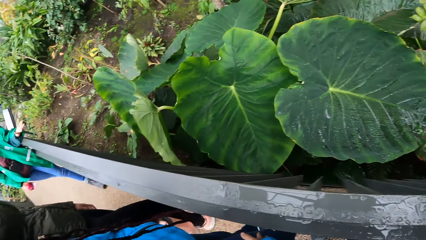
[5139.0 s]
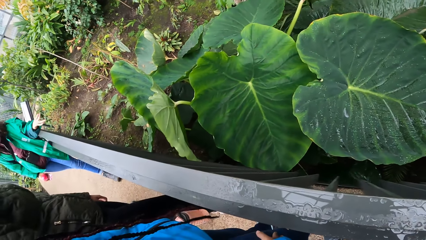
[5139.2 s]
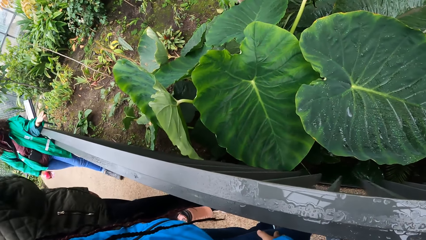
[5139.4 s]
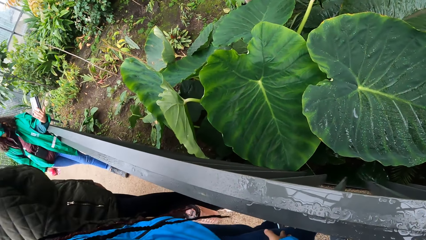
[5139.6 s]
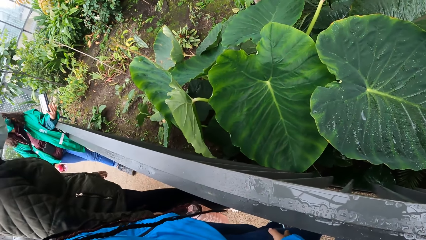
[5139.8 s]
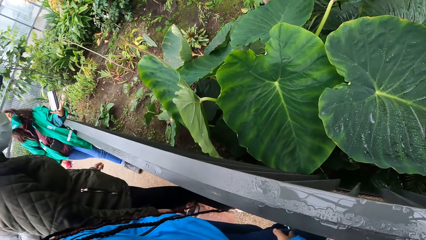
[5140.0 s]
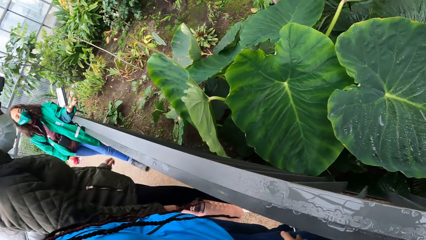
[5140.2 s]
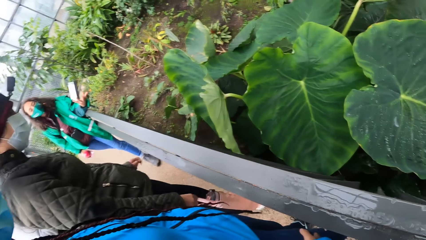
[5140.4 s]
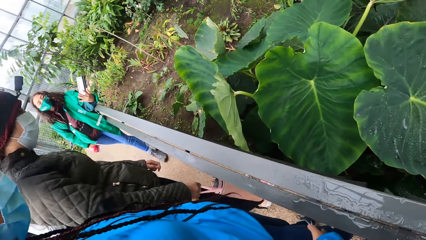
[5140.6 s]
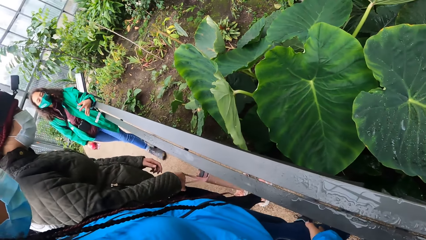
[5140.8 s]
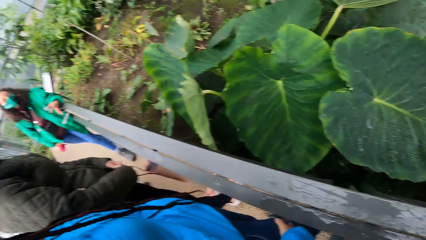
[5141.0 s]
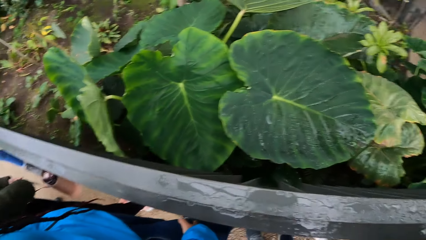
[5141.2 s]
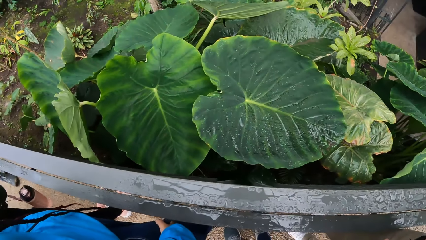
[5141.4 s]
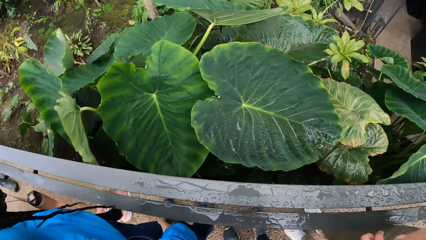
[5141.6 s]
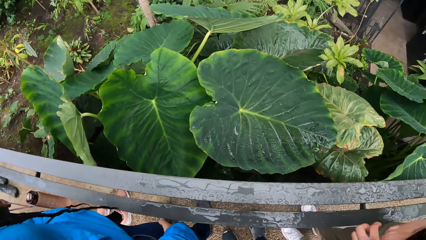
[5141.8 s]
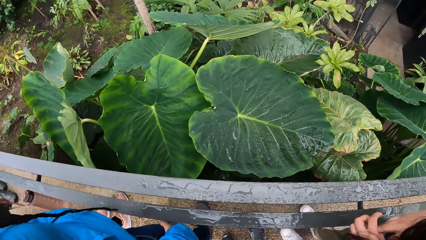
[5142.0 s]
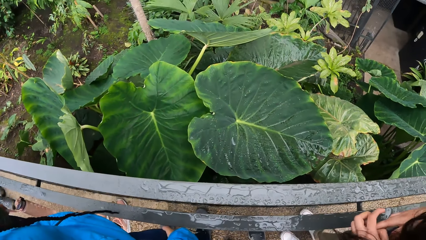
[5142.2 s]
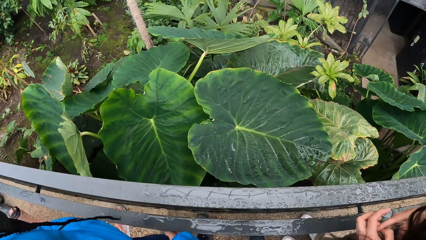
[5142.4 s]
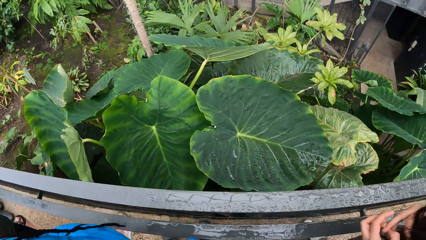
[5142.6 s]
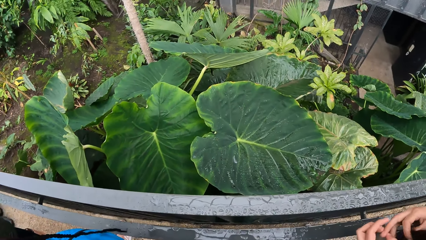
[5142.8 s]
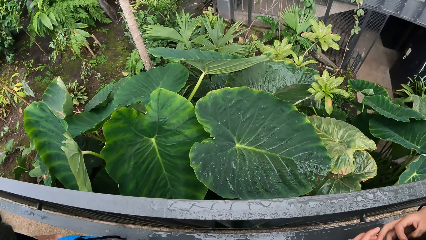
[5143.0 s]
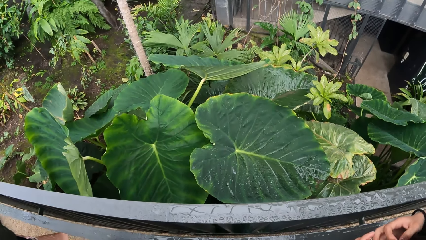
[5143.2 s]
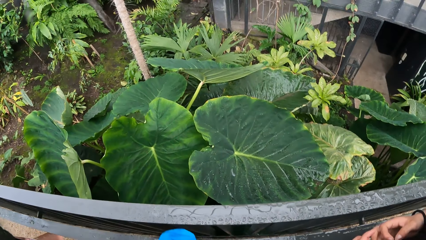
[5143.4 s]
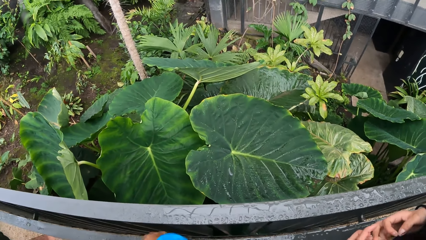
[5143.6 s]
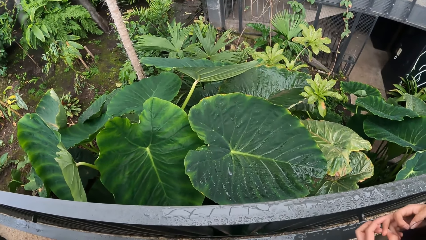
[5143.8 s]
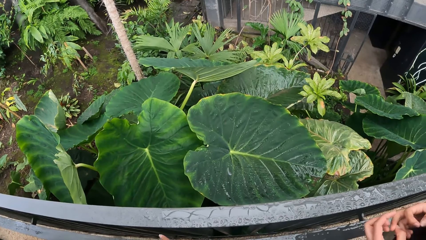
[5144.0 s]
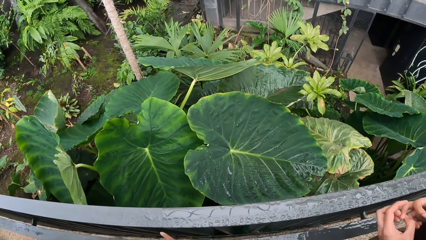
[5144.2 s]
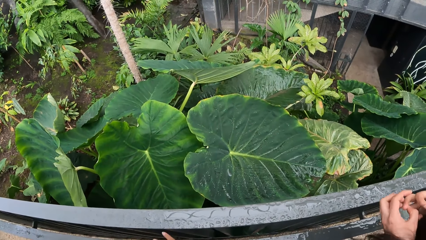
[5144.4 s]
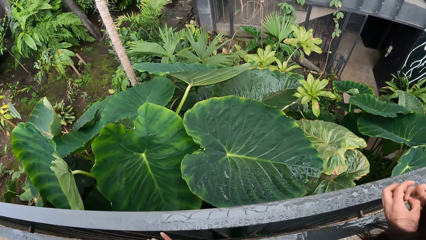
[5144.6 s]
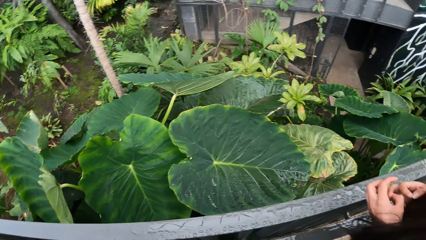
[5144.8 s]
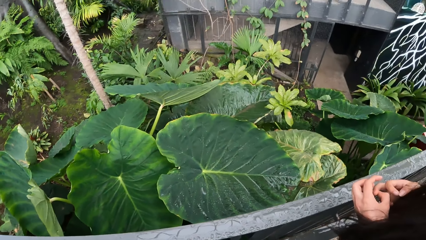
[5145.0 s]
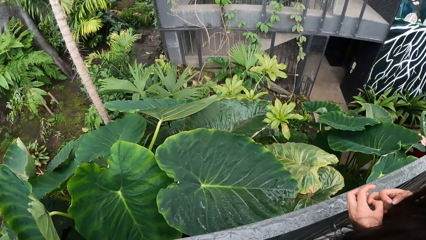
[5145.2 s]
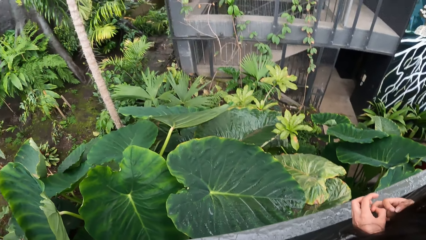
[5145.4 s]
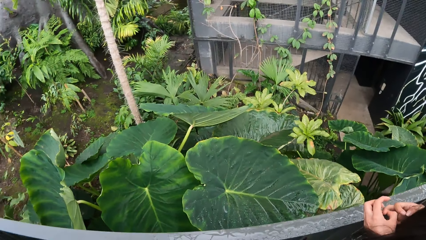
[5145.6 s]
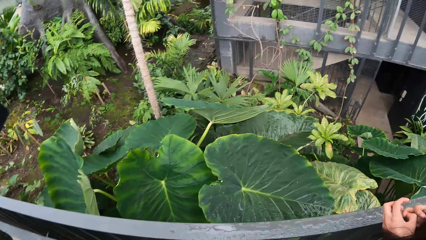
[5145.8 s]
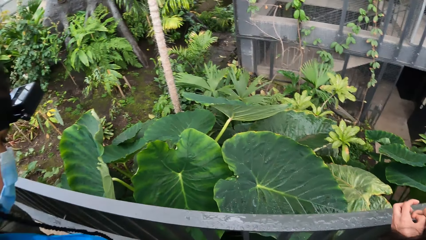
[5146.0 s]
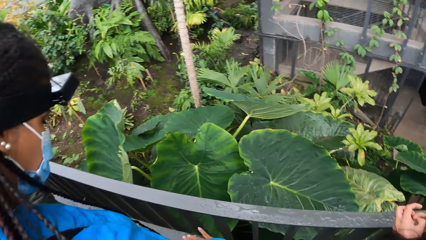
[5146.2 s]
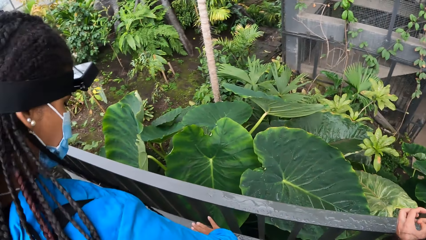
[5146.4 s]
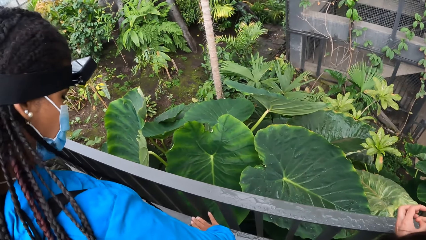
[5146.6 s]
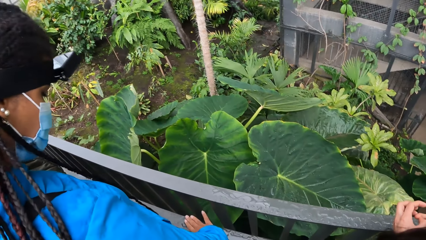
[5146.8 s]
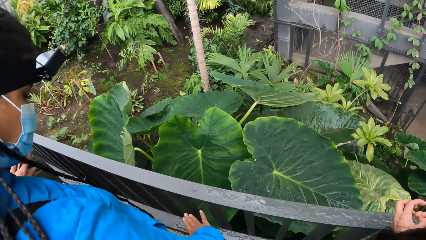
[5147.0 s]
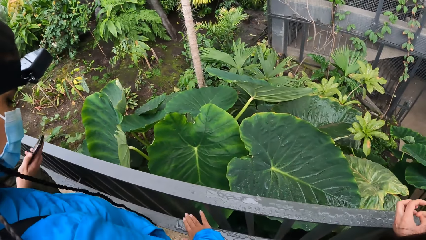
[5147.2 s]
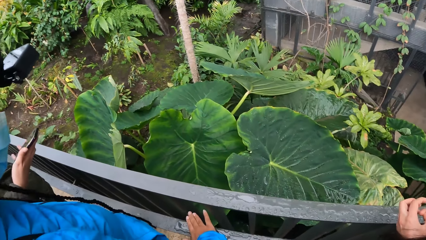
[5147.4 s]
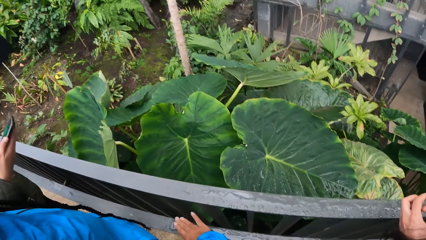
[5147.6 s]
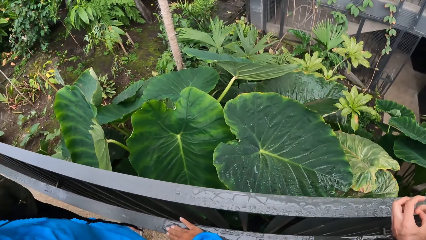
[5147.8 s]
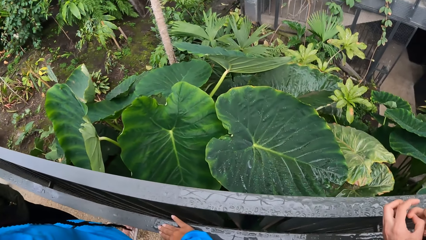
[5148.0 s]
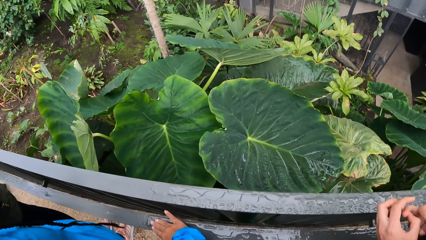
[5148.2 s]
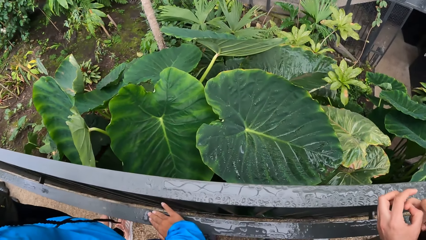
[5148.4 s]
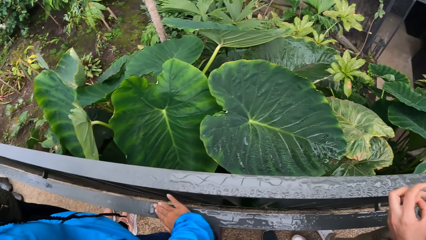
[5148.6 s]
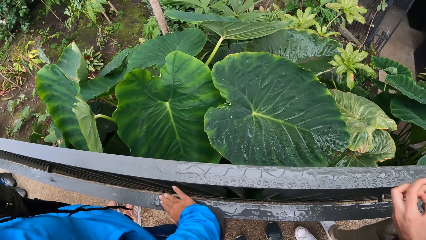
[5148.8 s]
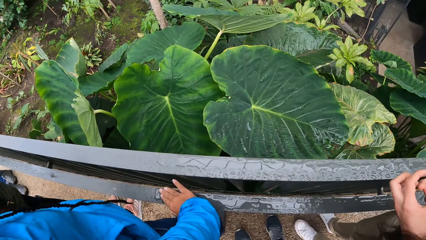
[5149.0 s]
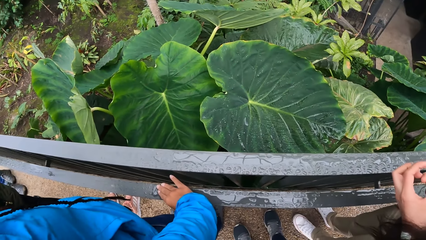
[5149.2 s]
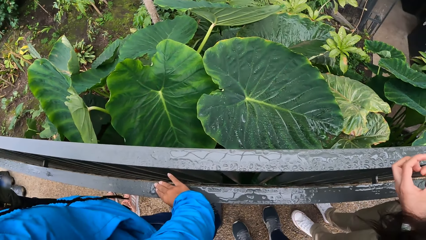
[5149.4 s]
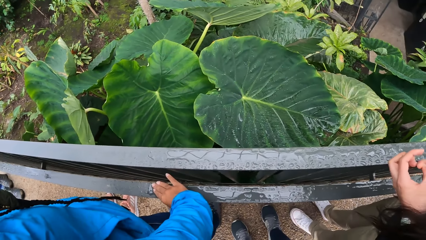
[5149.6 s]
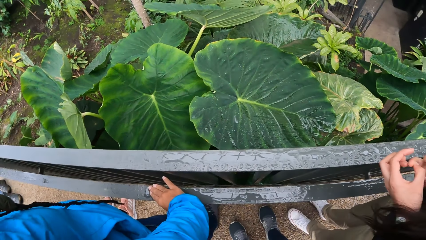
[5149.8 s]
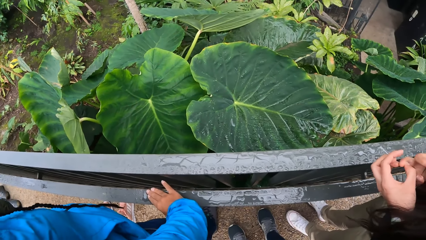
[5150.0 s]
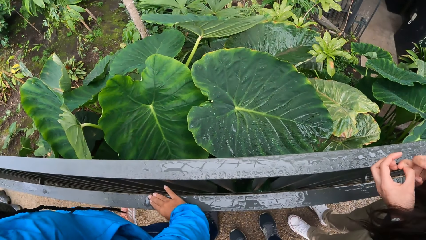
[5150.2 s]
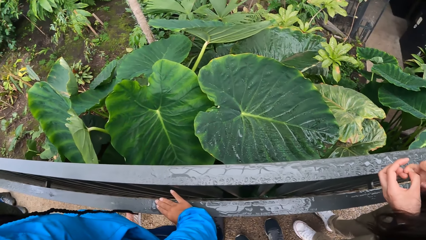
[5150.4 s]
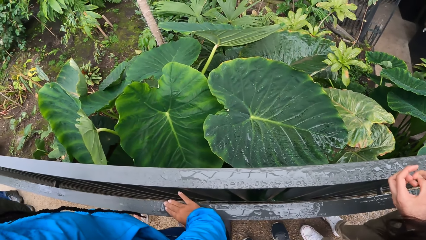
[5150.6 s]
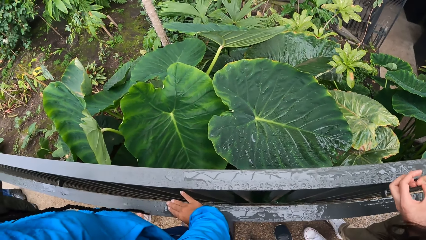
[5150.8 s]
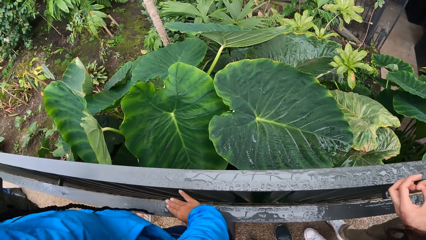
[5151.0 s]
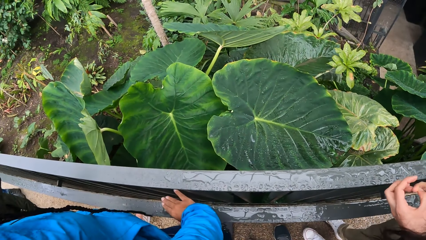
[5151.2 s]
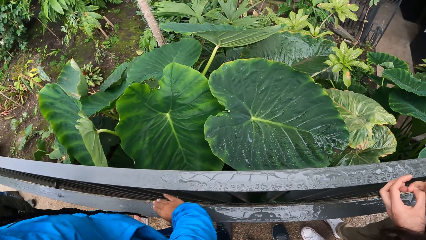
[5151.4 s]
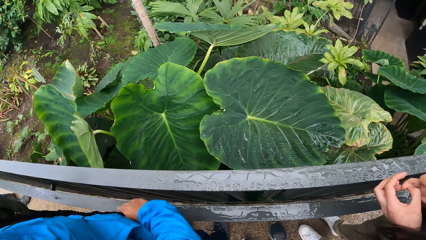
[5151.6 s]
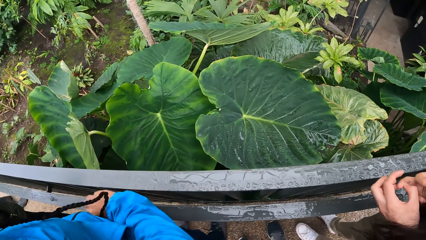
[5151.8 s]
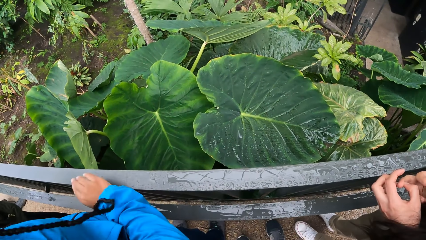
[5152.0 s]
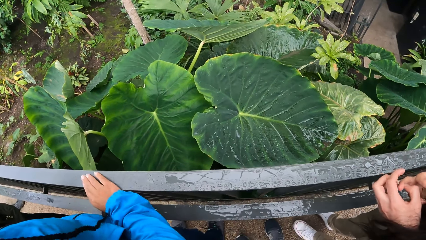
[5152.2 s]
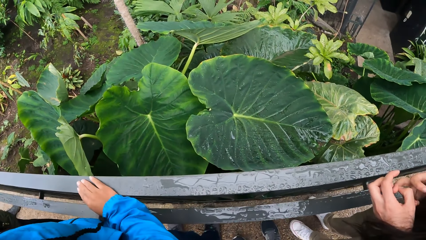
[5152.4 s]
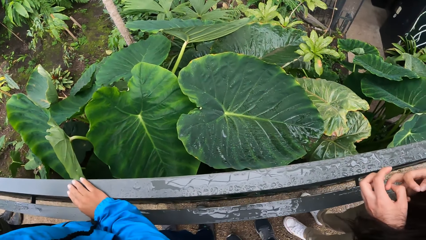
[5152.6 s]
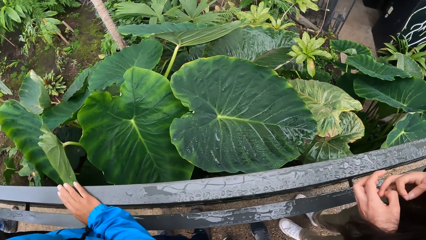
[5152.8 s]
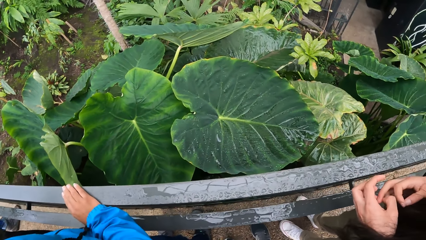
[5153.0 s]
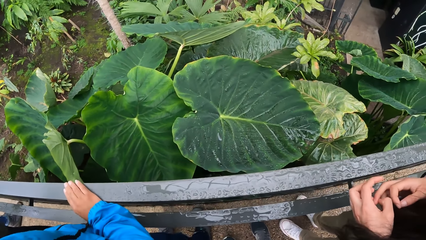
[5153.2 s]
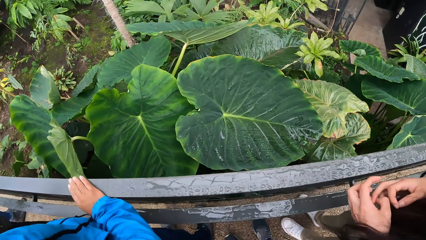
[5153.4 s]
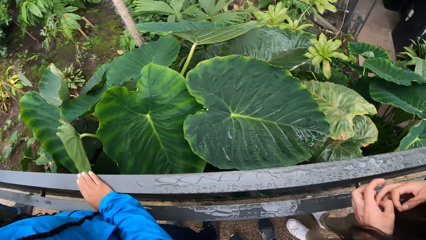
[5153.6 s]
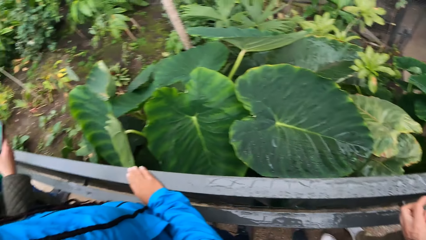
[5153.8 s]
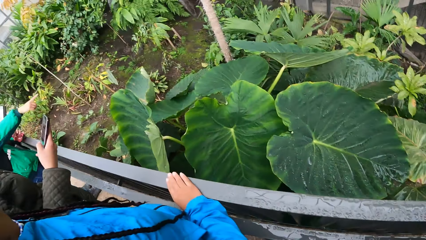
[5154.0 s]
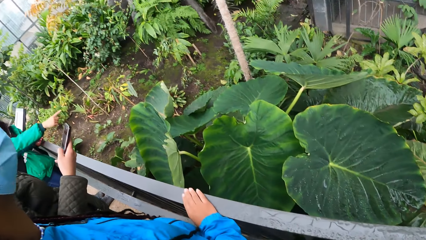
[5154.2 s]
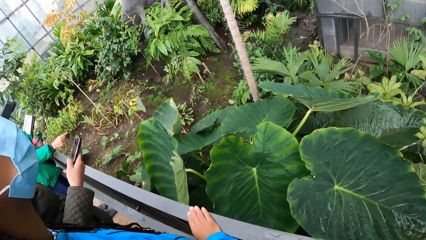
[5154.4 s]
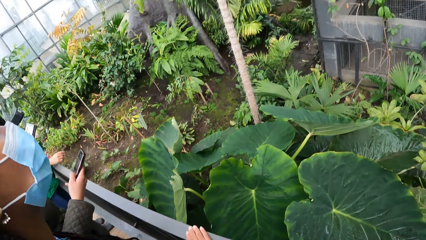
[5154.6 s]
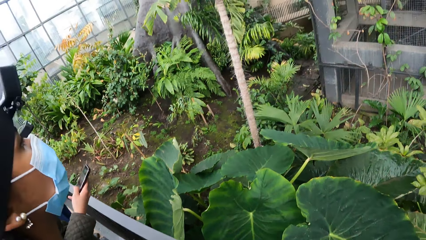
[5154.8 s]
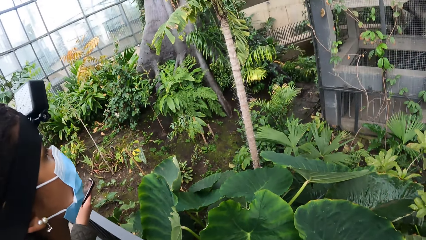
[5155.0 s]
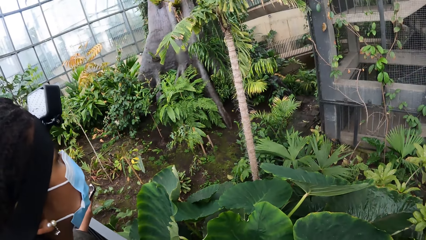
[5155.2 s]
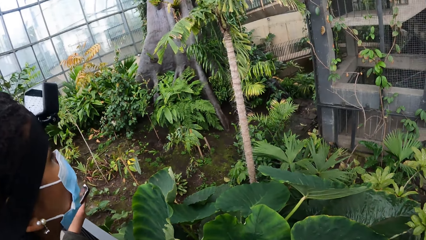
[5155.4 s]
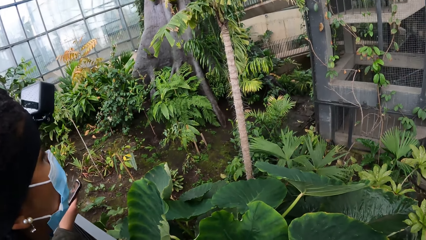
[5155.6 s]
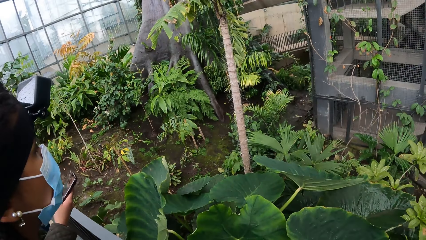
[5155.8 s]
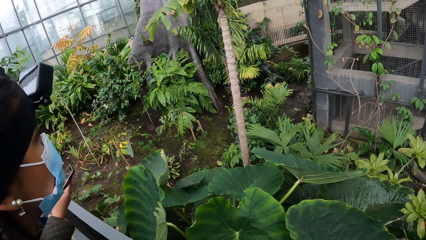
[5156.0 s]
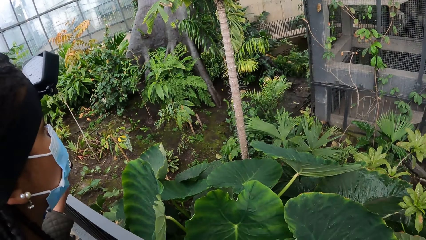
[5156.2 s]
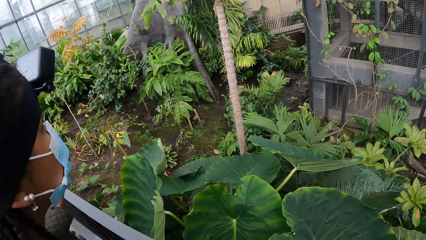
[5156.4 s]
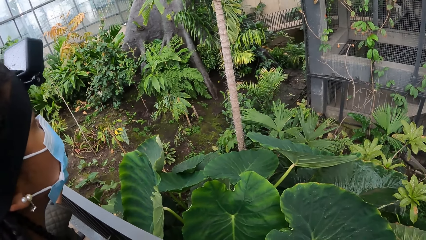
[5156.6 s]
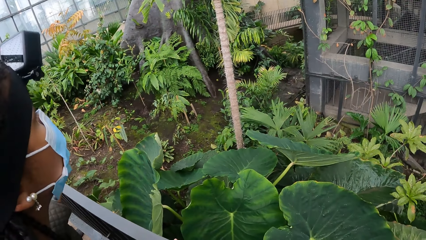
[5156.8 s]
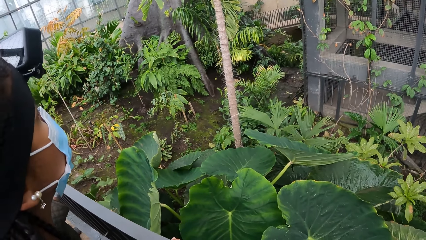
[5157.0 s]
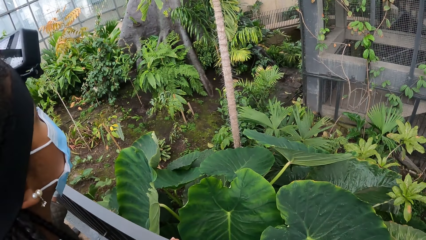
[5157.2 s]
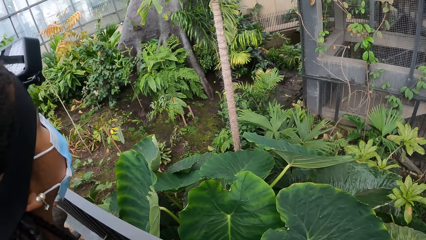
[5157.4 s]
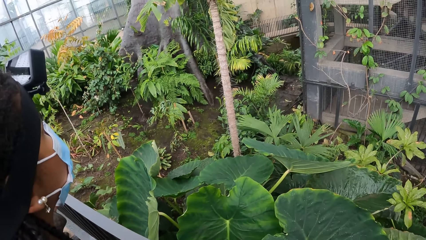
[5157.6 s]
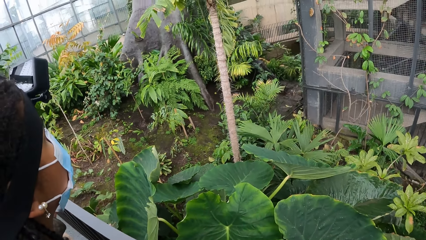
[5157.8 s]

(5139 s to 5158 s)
A woman touches water on a hand rail. Another woman operates a phone in her right hand. The other woman operates the phone again.
